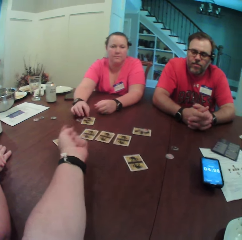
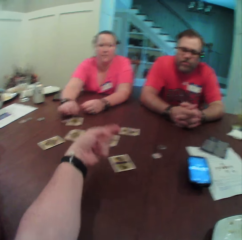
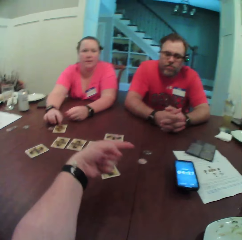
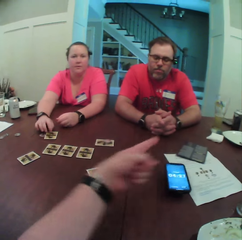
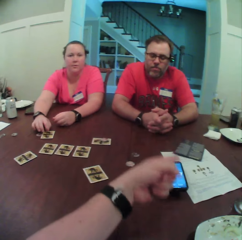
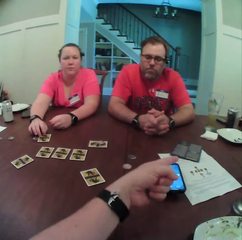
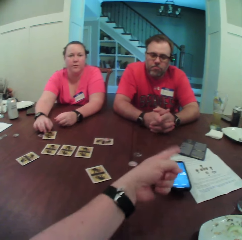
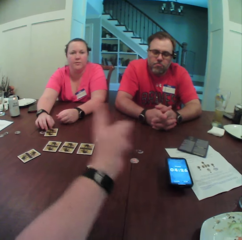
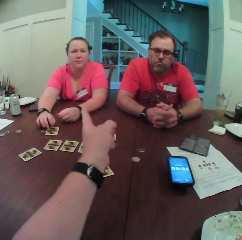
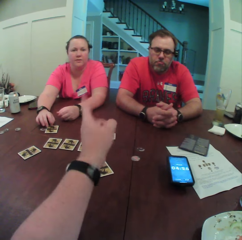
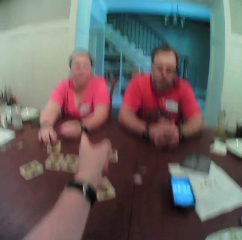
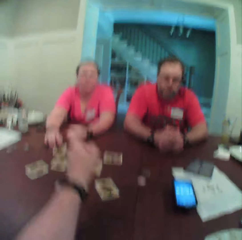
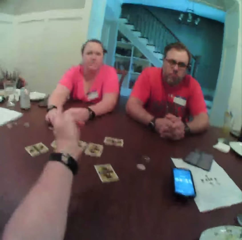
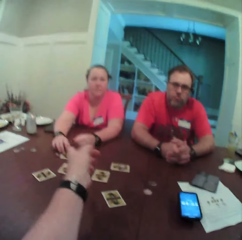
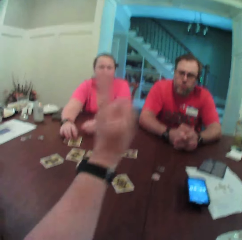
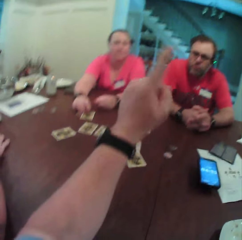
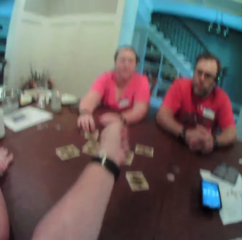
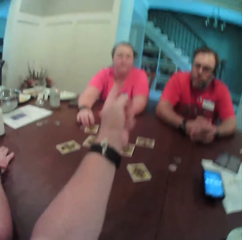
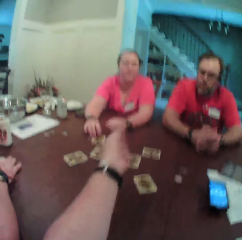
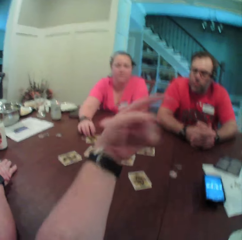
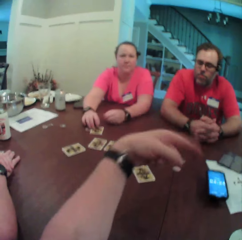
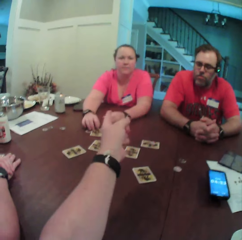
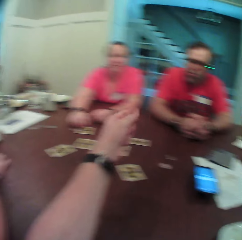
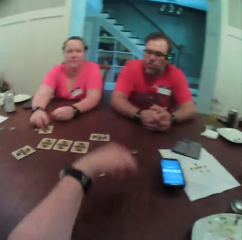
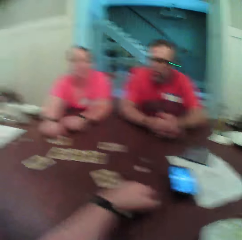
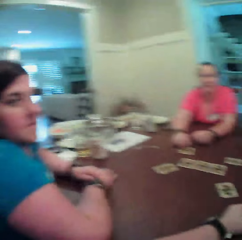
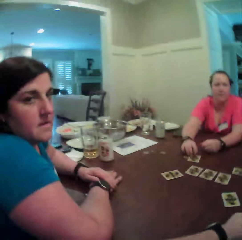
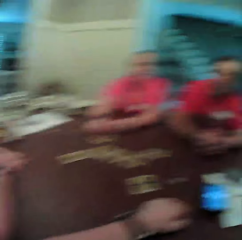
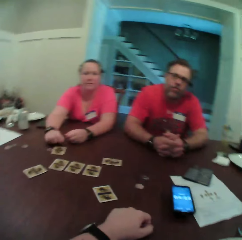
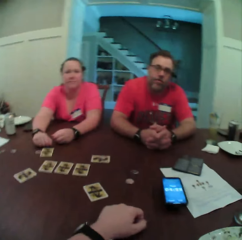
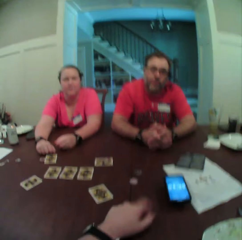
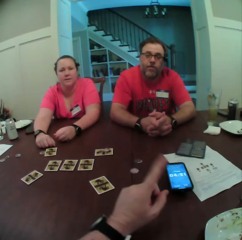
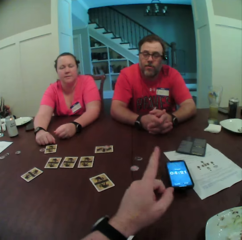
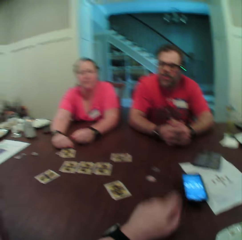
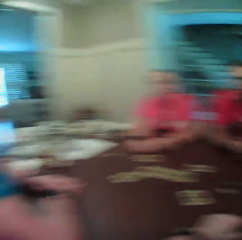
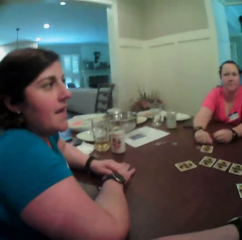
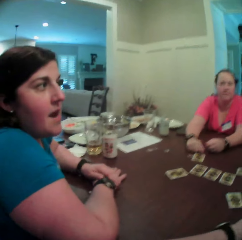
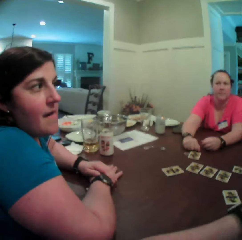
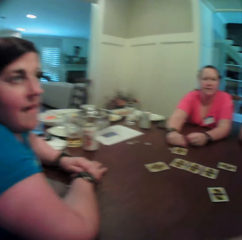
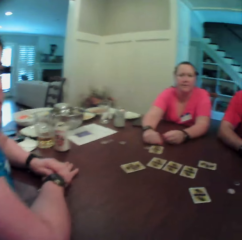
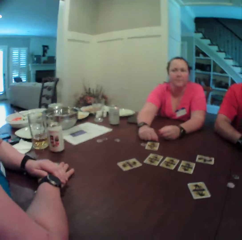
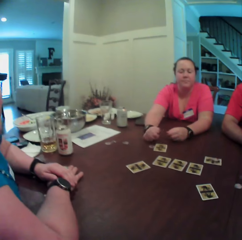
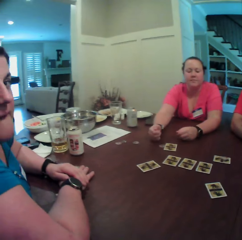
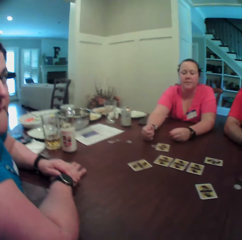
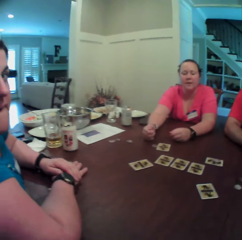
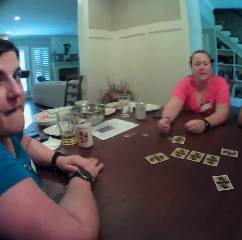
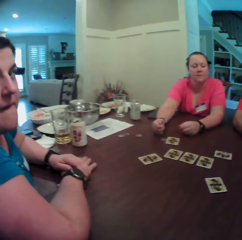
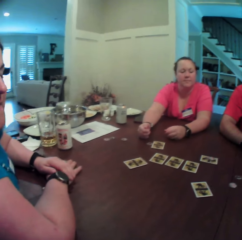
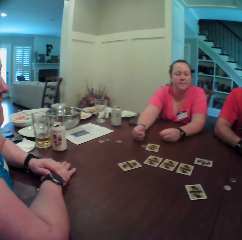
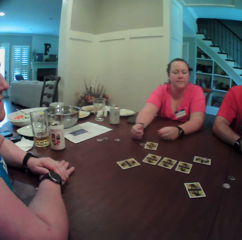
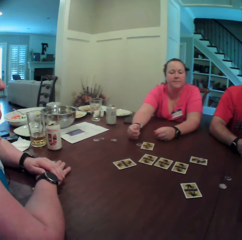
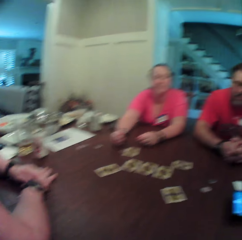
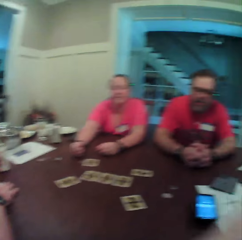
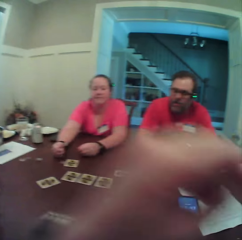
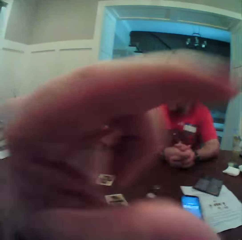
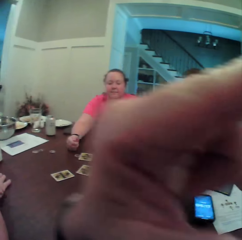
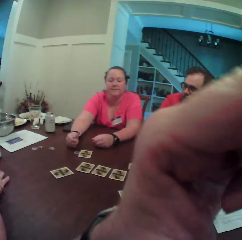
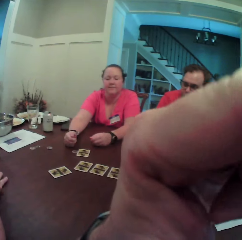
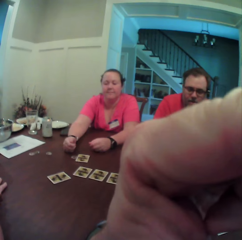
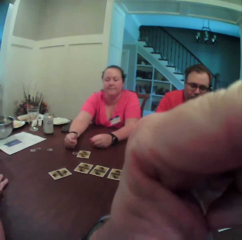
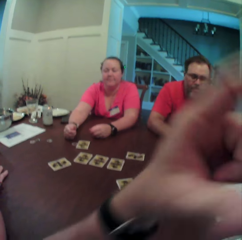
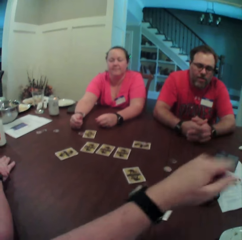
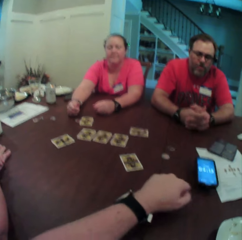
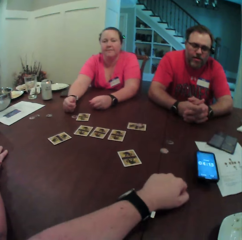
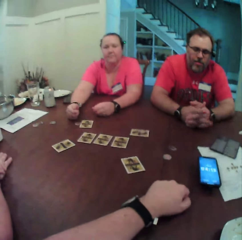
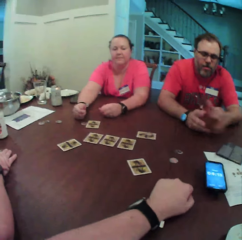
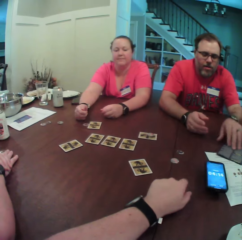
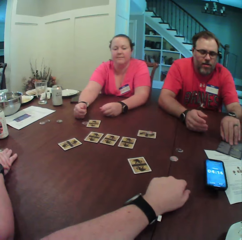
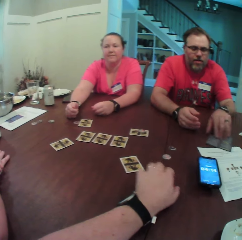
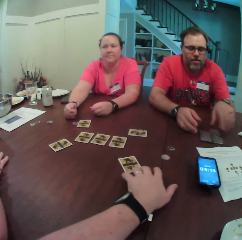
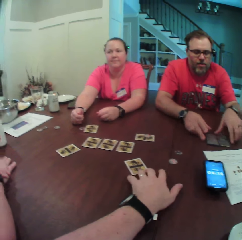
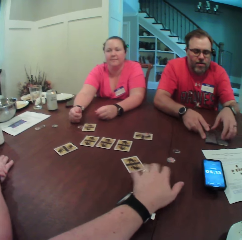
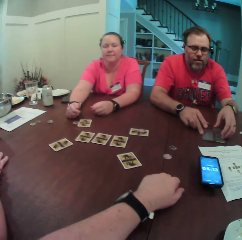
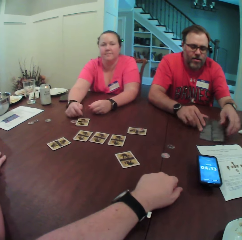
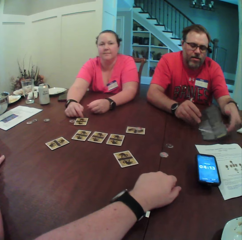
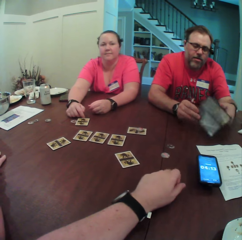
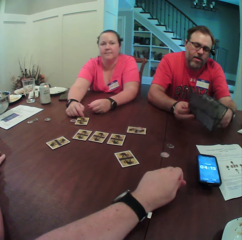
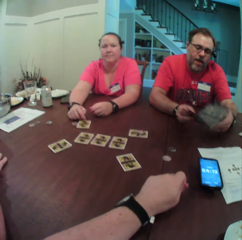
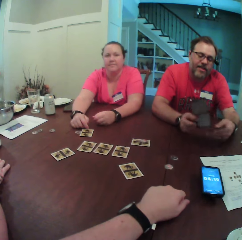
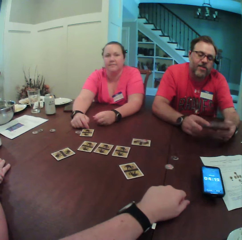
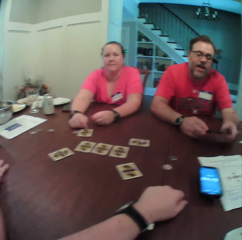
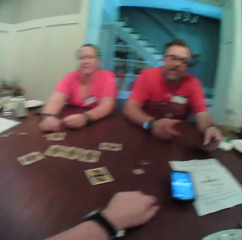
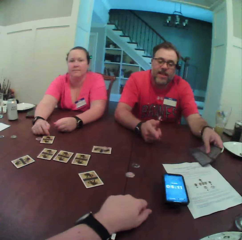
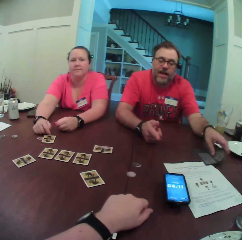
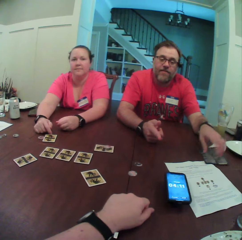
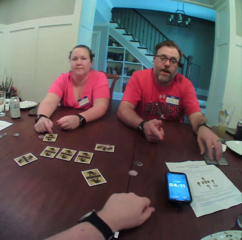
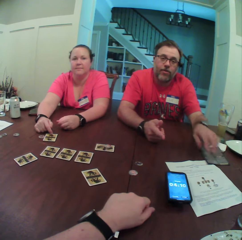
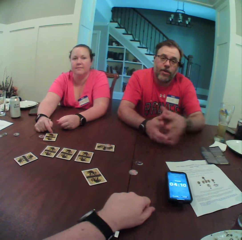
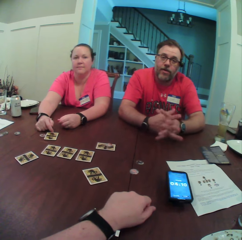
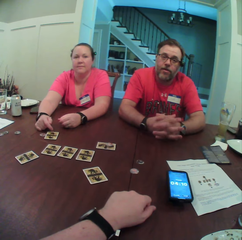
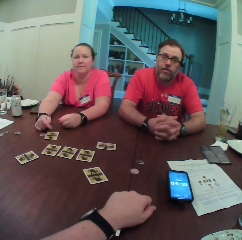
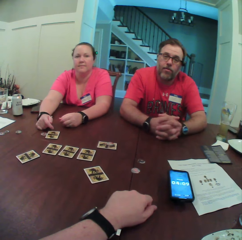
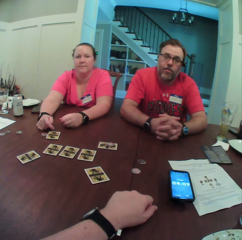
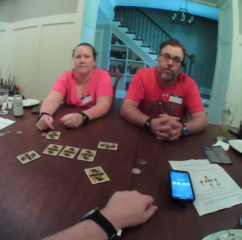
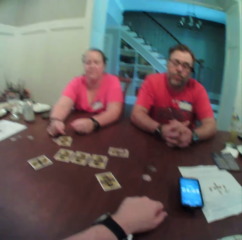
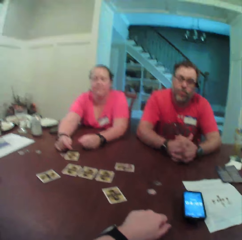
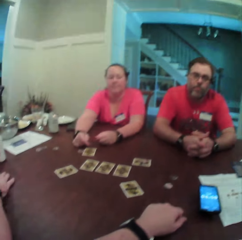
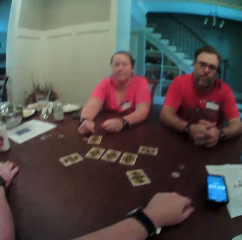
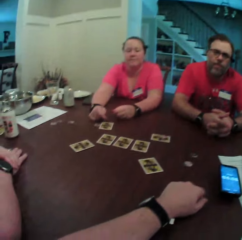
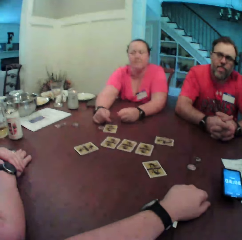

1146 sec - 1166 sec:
The man pulls the pamphlet on the table with his left hand. He picks up the pamphlet with his right hand from the table. Another man opens the pamphlet with both hands and drops the pamphlet in his left hand on the table. The first man converses with the camera wearer.

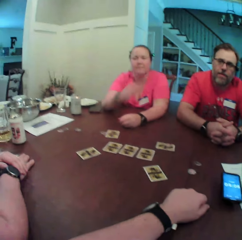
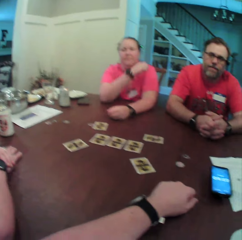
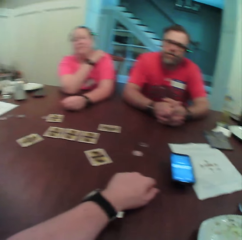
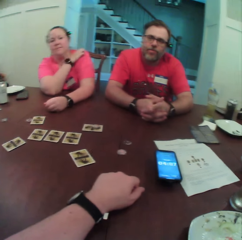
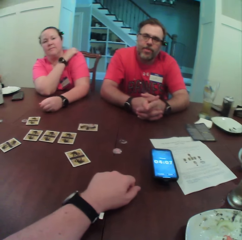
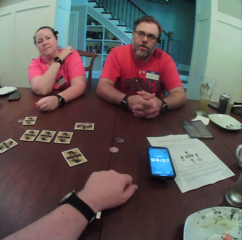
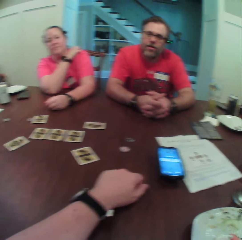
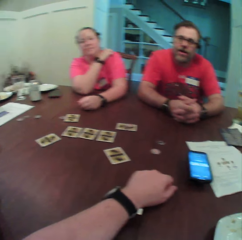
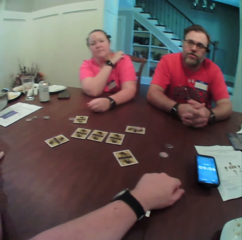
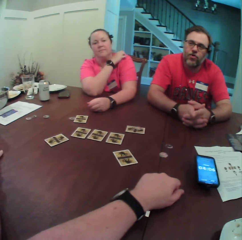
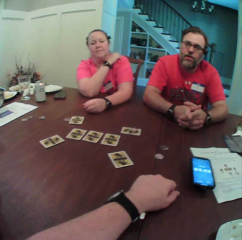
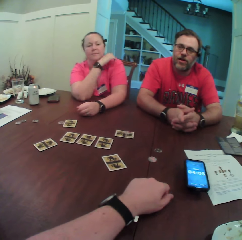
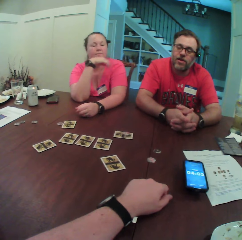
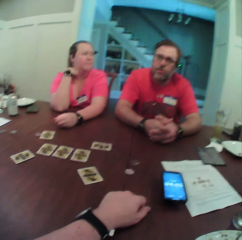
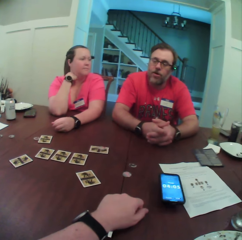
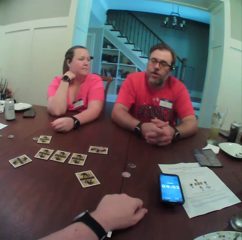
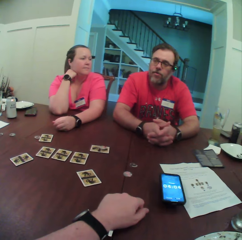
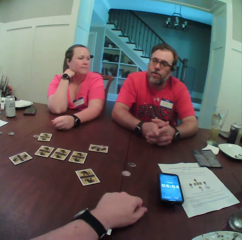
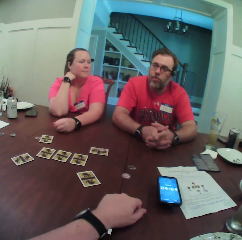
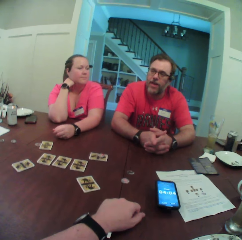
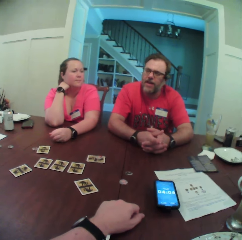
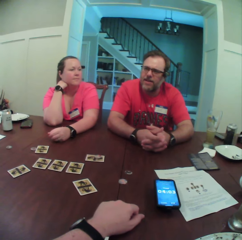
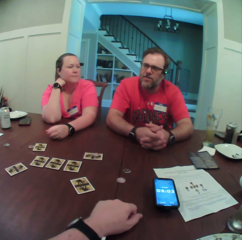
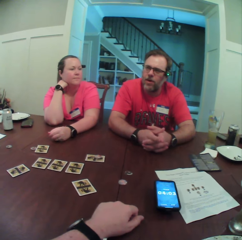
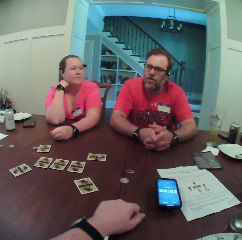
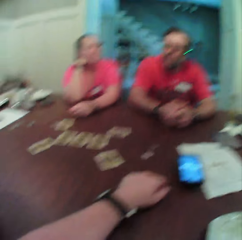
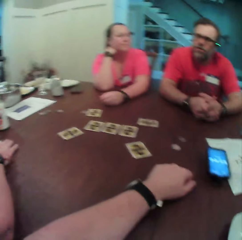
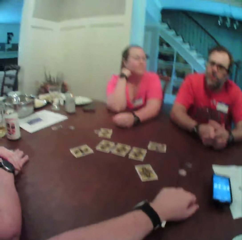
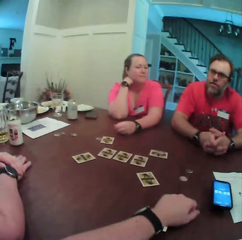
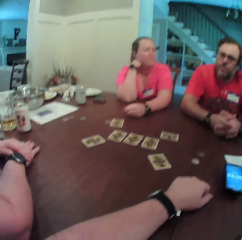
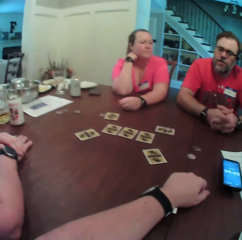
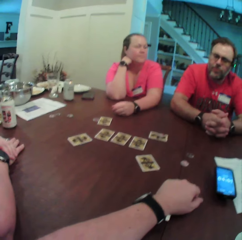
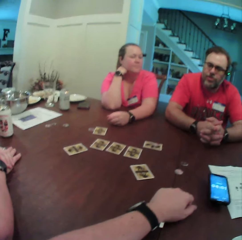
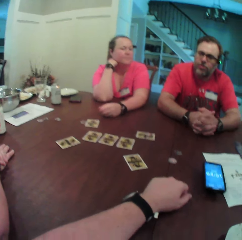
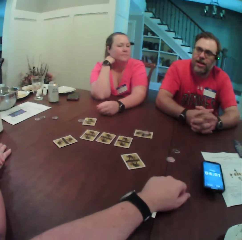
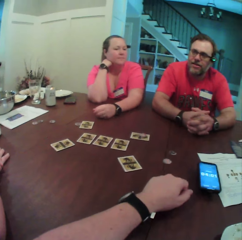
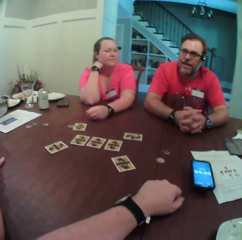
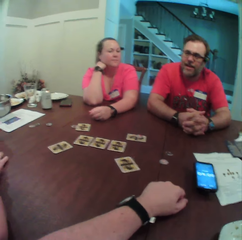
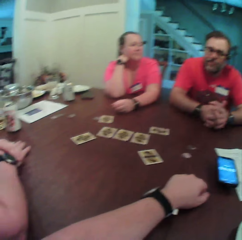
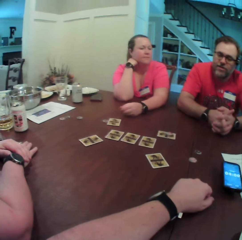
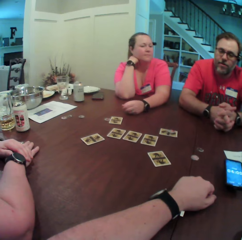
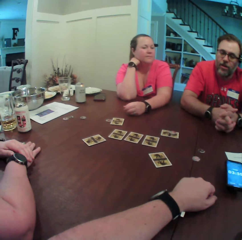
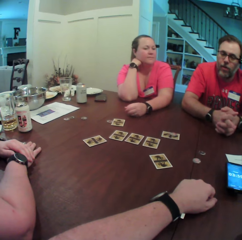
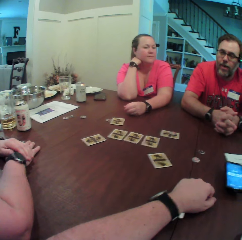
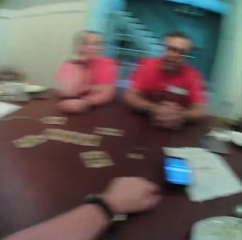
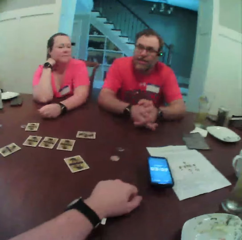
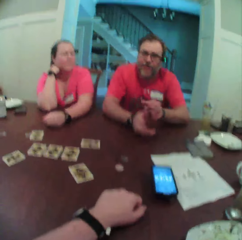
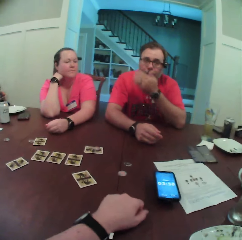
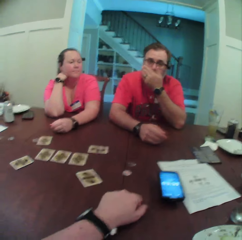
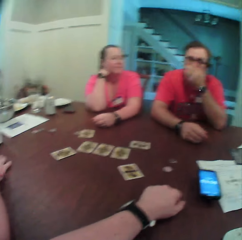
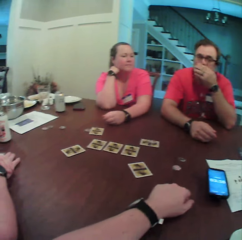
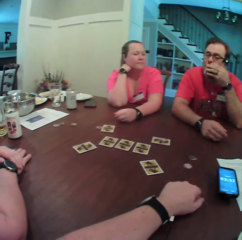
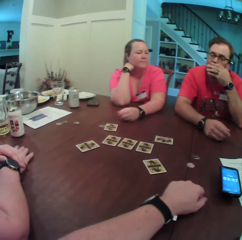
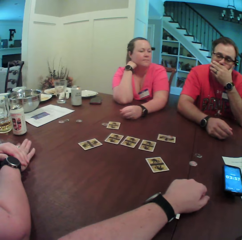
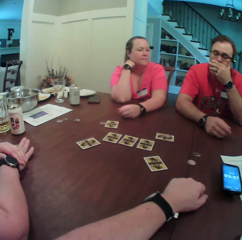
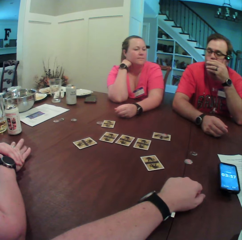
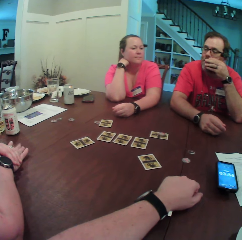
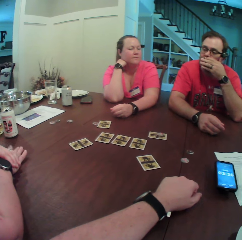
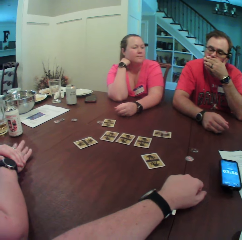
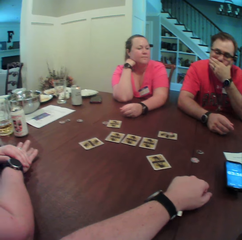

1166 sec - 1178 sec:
The man rubs his mouth with his left hand.
